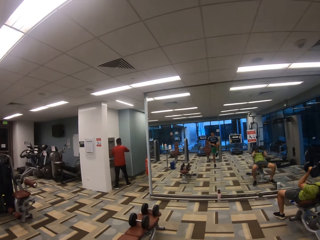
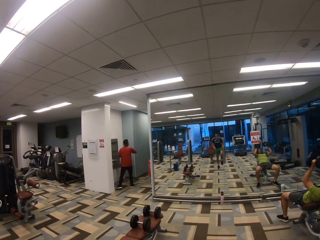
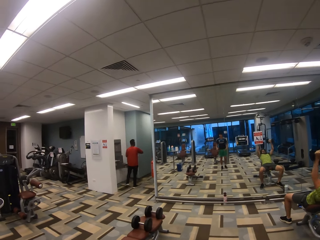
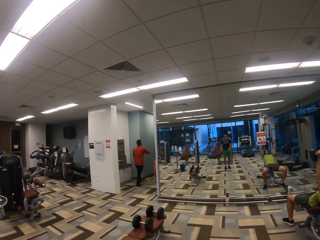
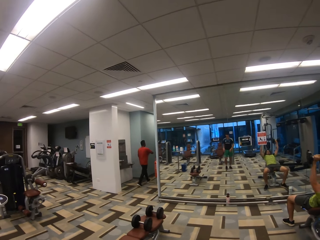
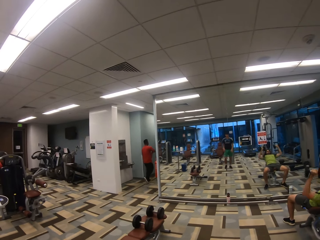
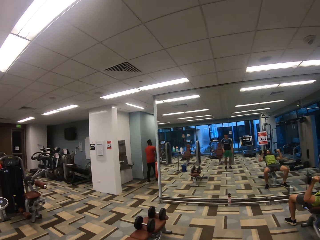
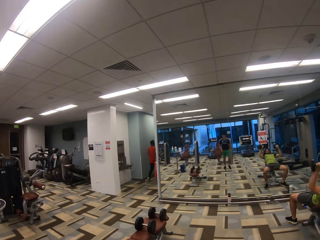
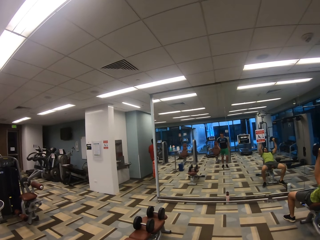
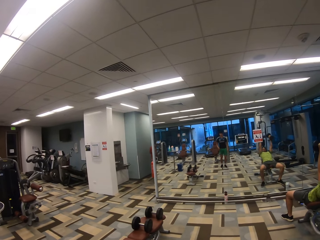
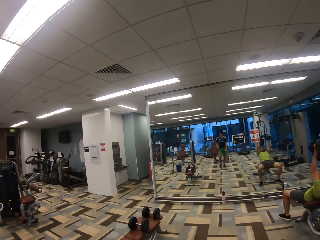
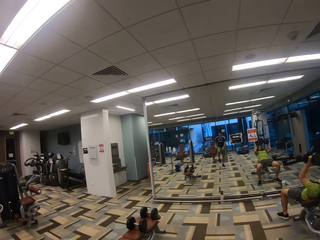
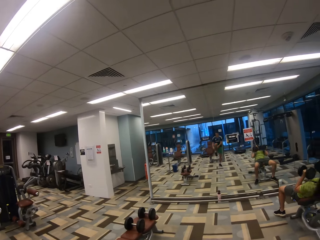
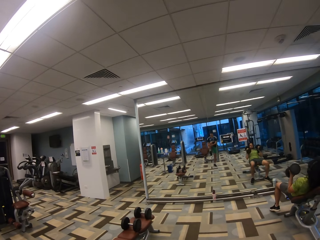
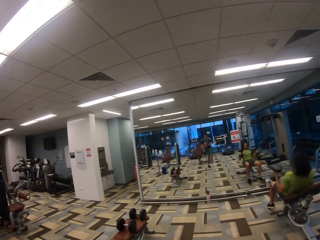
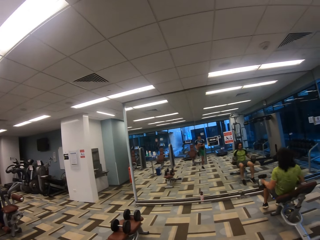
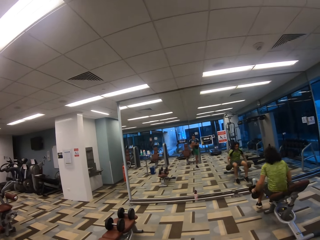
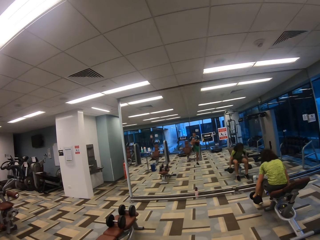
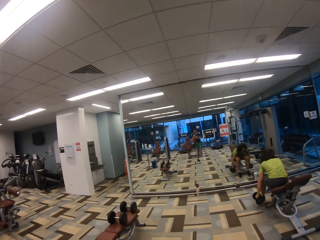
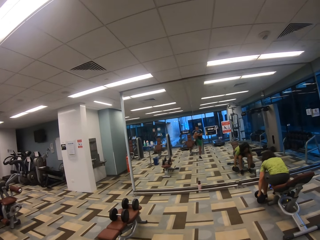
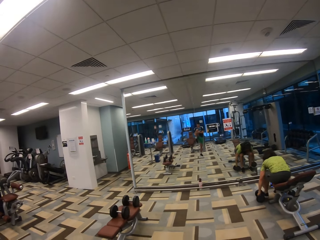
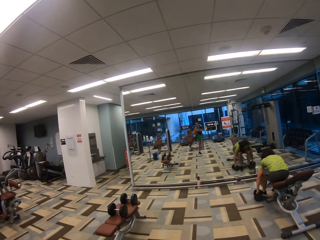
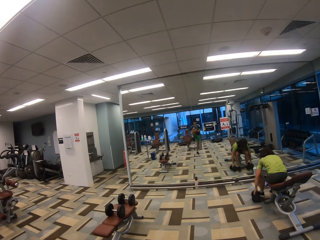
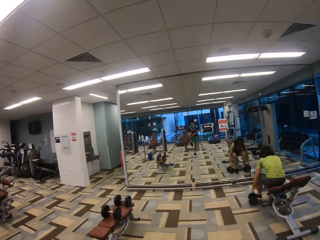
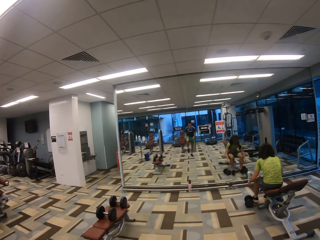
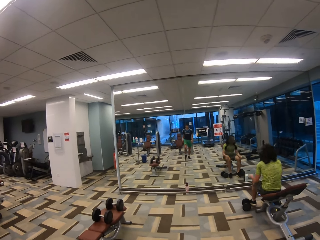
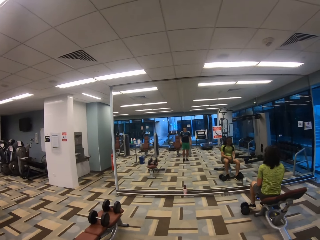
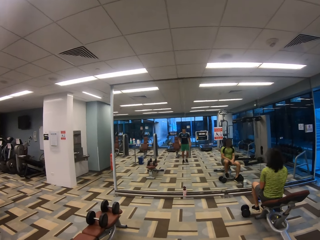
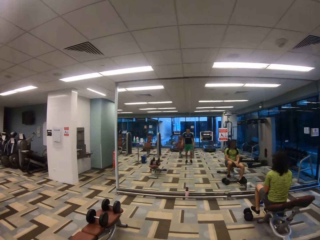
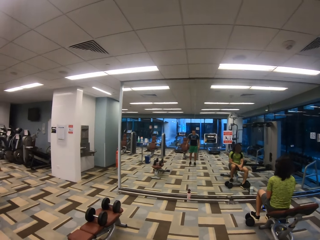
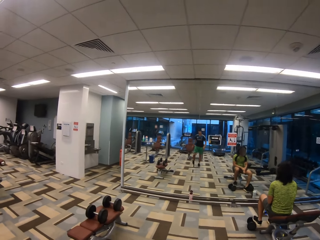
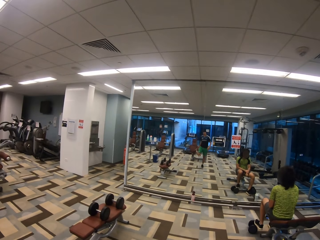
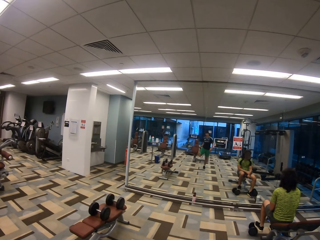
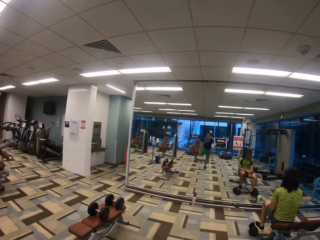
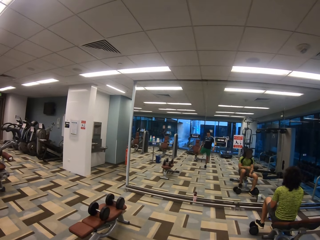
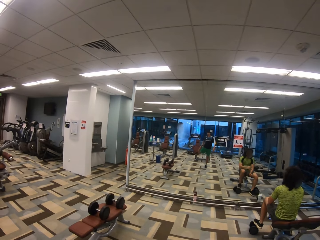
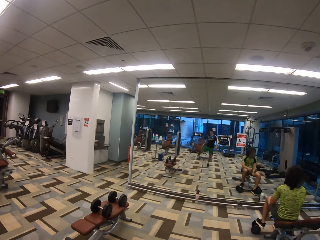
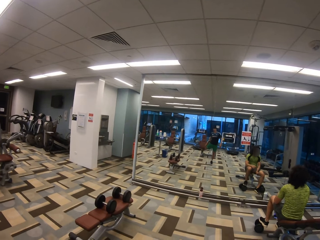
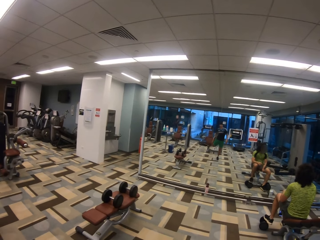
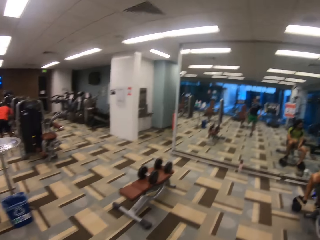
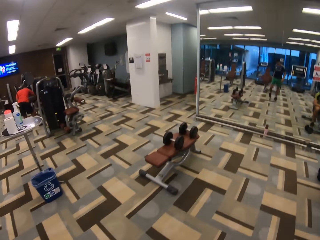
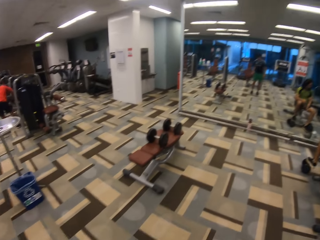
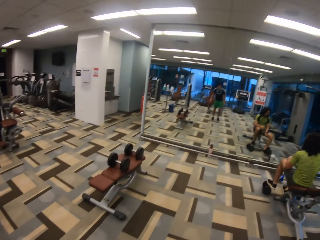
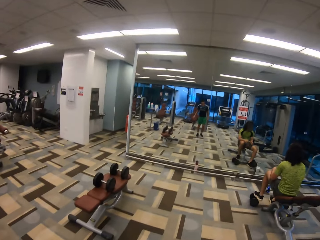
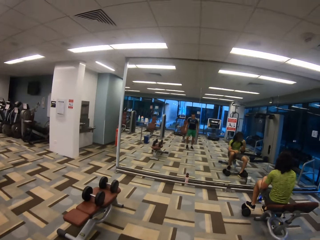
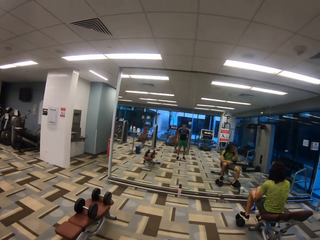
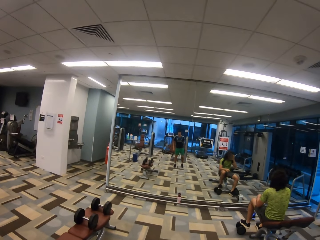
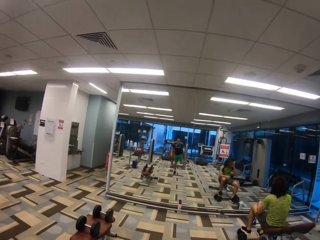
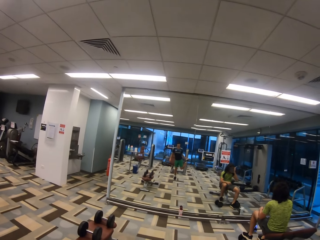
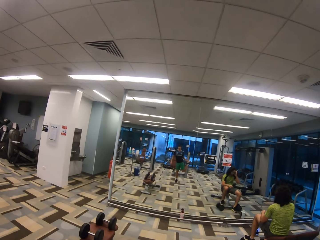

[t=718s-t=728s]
The camera wearer stretches their legs out. A man walks out of the gym. Another man drops a dumbbell from his right hand on the floor. The other man lifts his left foot and steps on the dumbbell with his left foot. The camera wearer stretches their legs out. A third man arranges equipment. The camera wearer turns to the side.

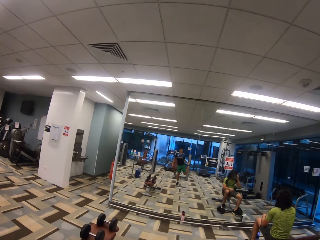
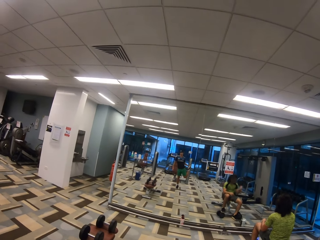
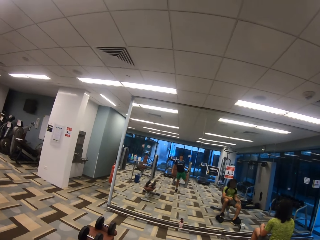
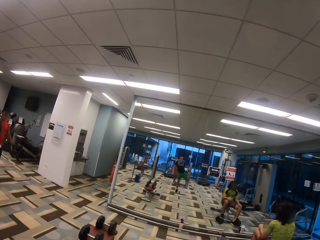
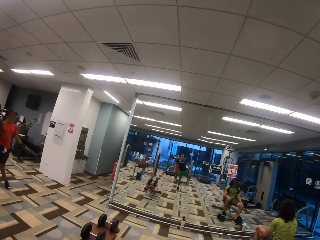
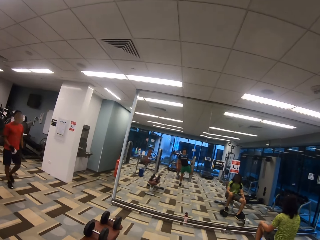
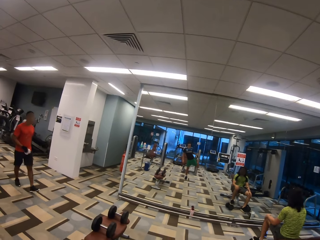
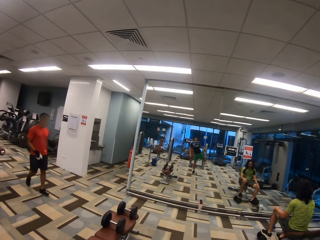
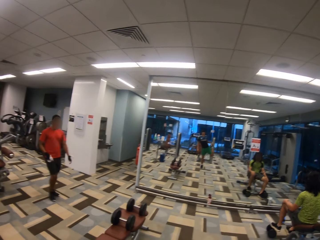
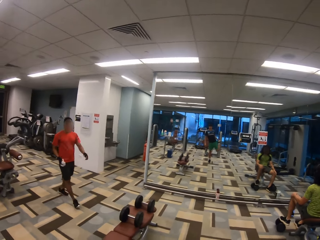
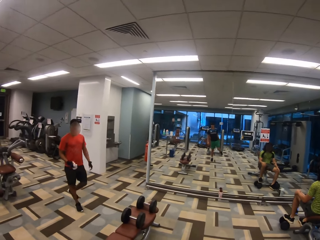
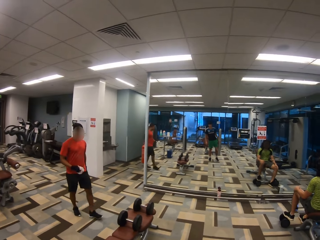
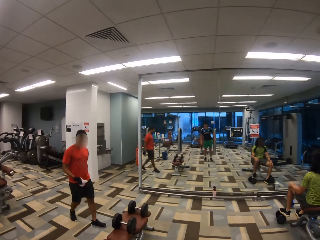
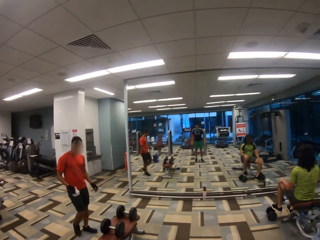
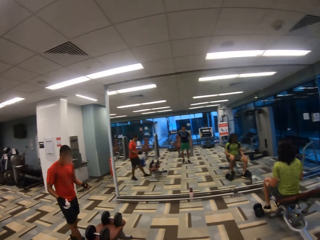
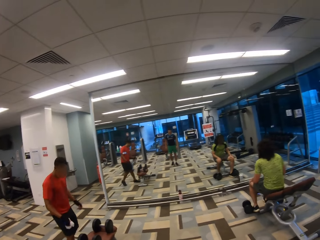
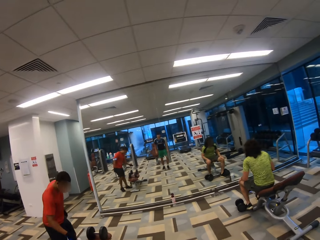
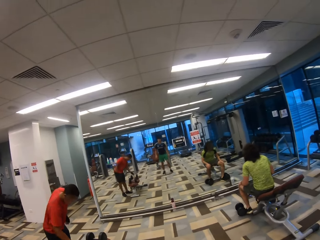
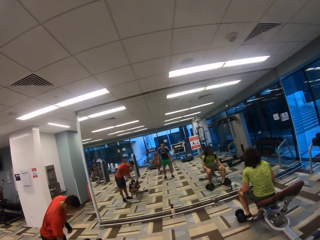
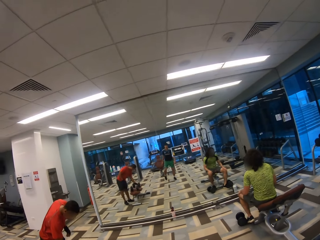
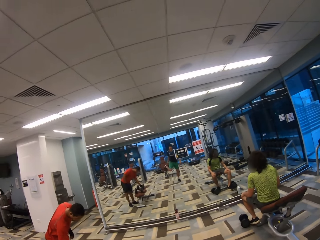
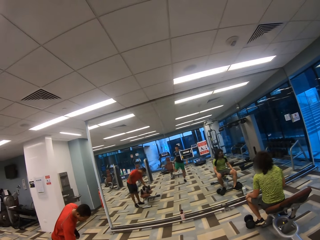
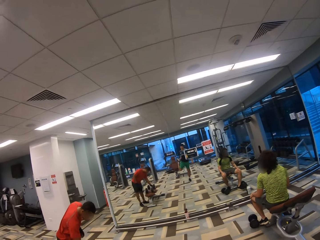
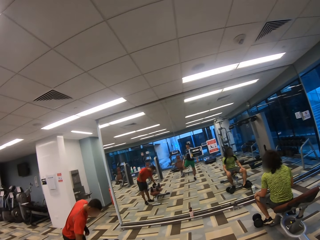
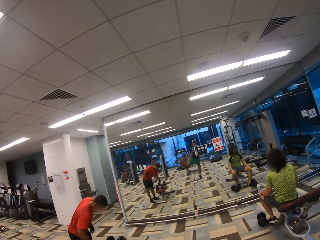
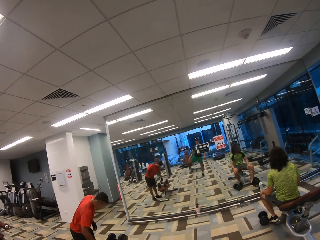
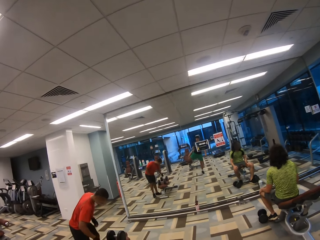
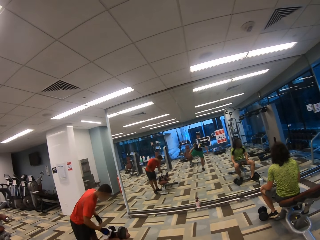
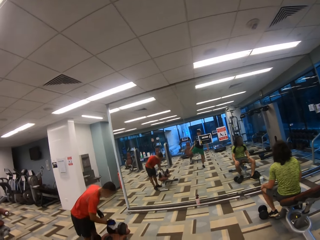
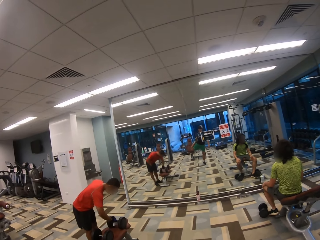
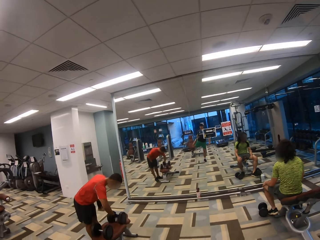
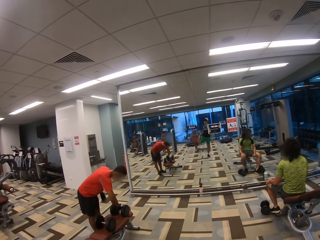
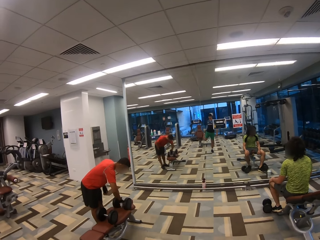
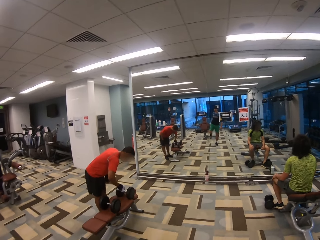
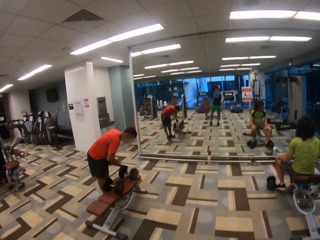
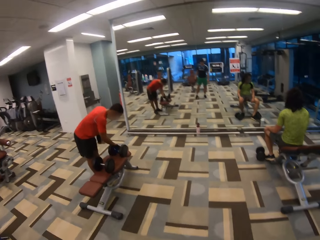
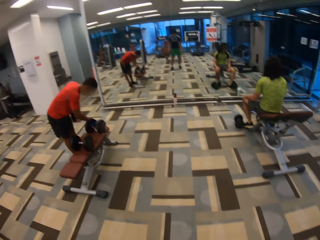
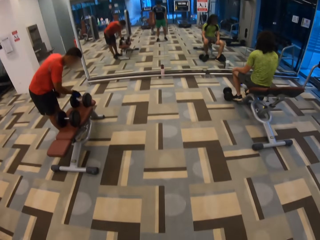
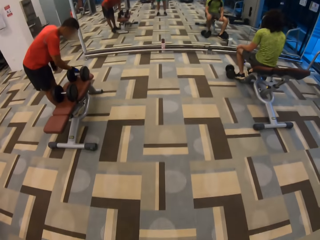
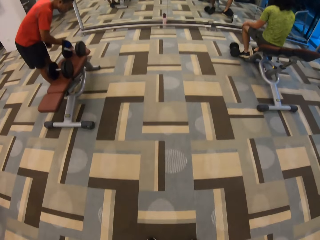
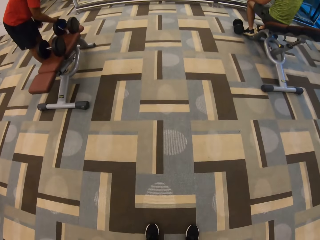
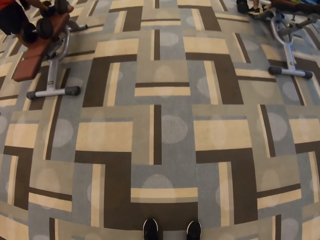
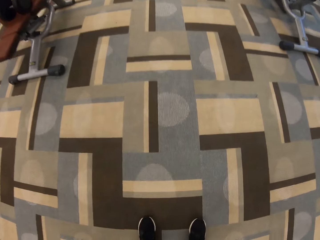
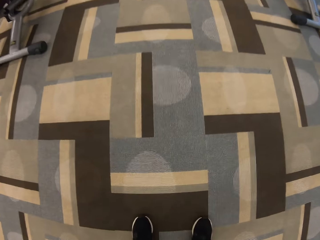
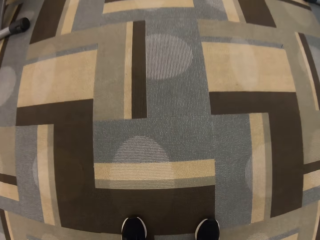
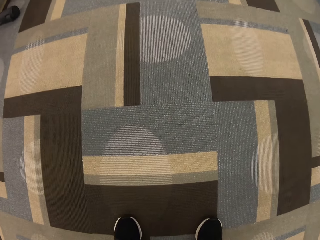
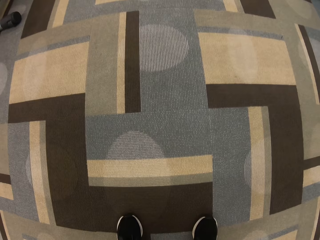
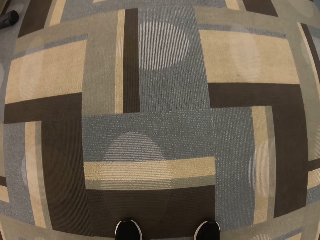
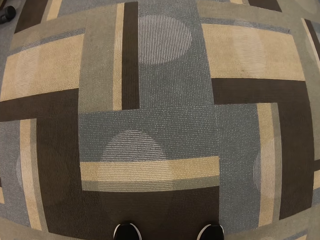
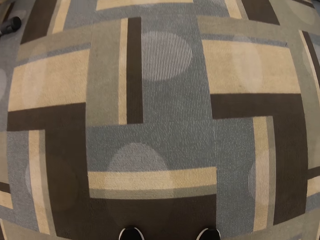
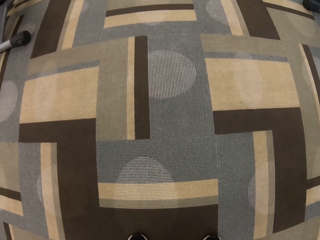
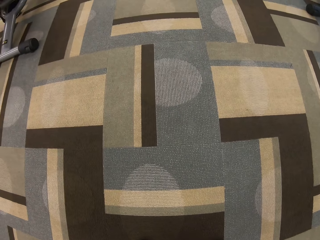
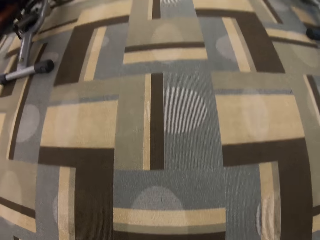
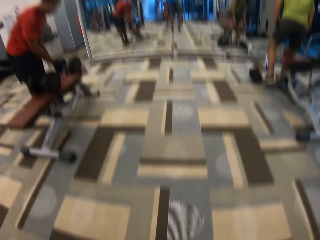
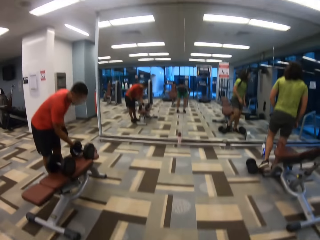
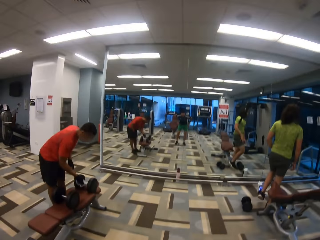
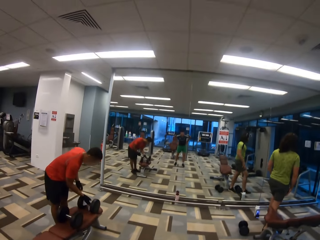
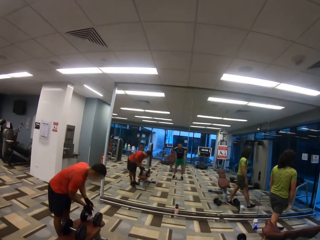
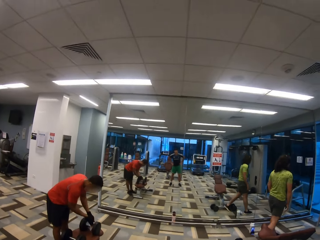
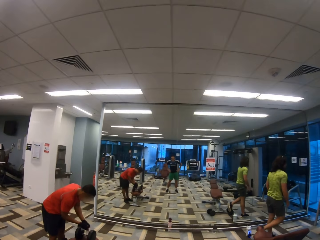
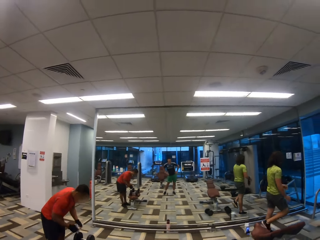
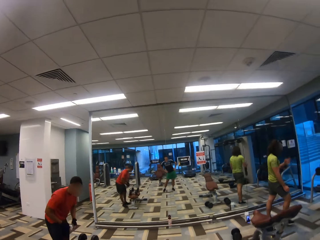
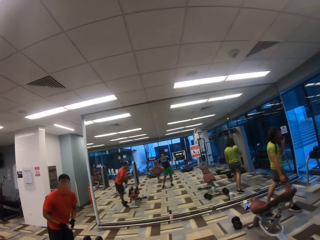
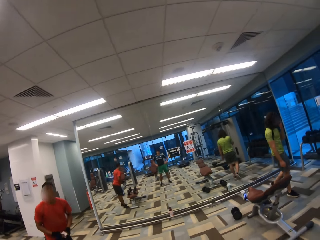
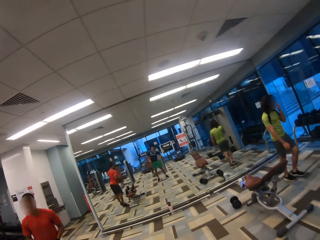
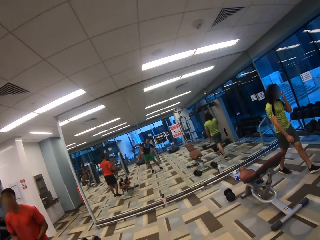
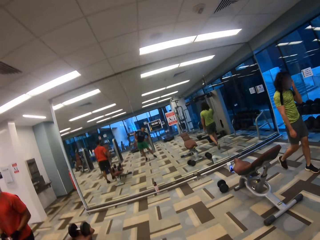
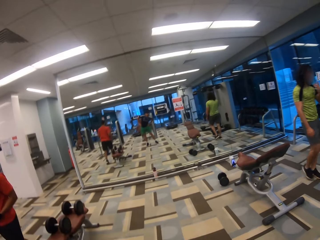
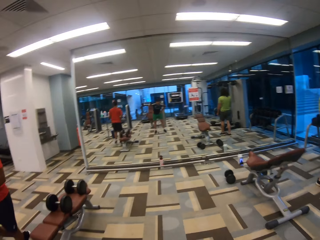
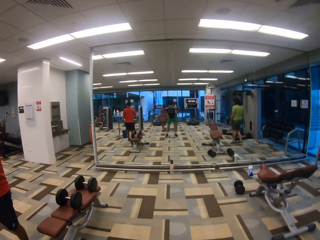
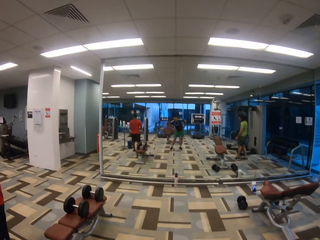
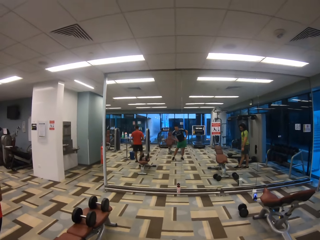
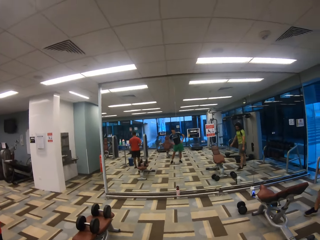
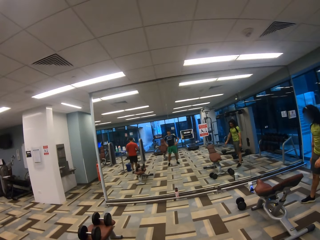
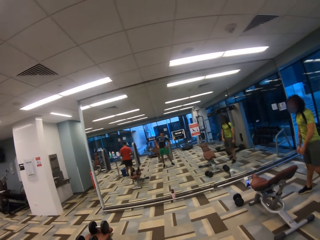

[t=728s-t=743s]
The camera wearer stretches their legs out. A man walks forward. Another man drops his left foot on the floor. The first man wipes a dumbbell with a white wipe in his right hand. The camera wearer stretches their legs out. They turn to the side and do exercise. The other man stands upright and walks away from the sit-up bench. The first man walks away from the sit-up bench. The camera wearer does exercise.
